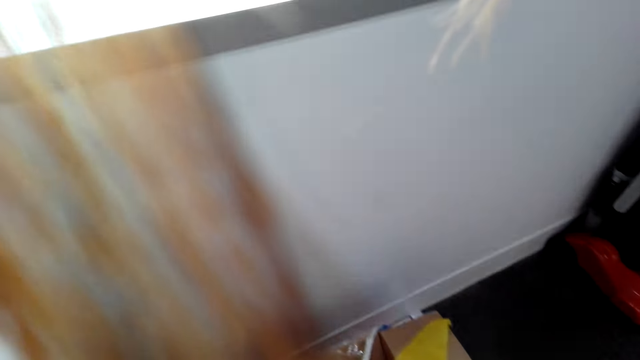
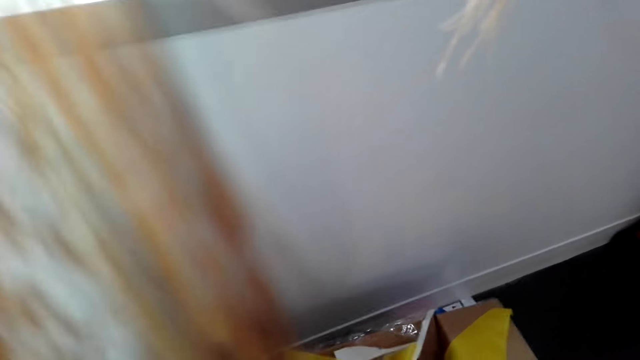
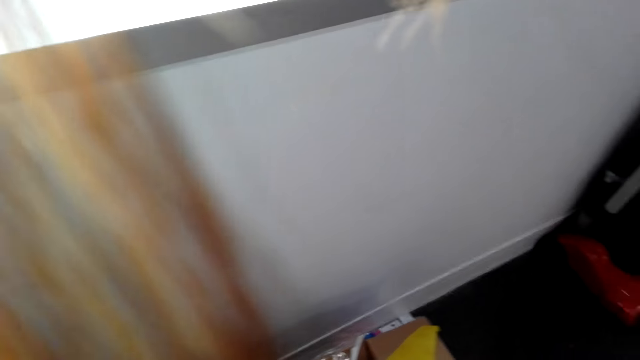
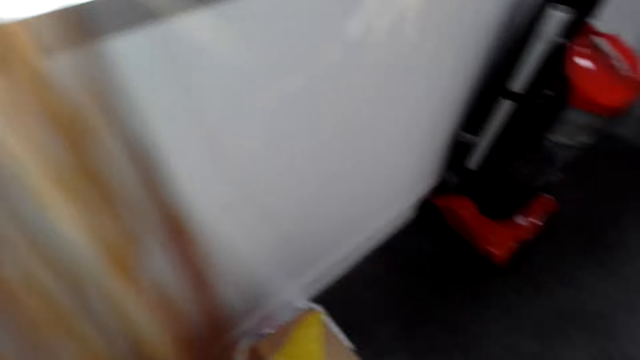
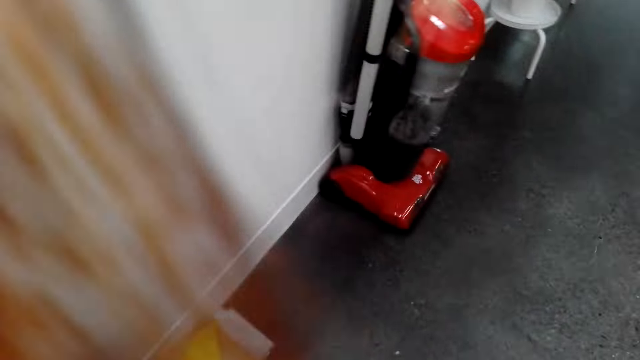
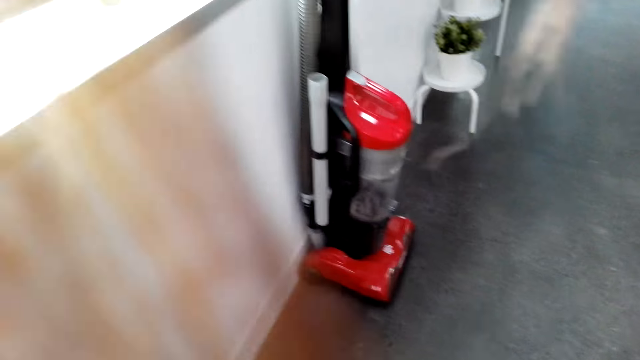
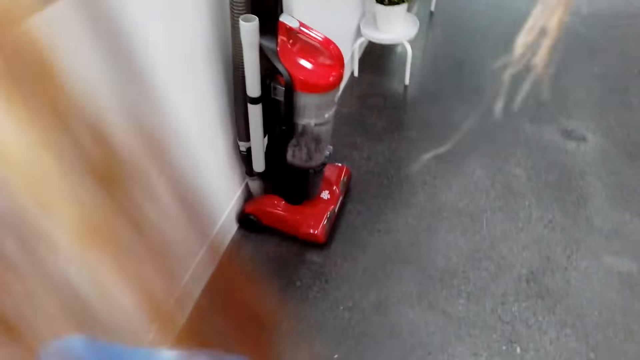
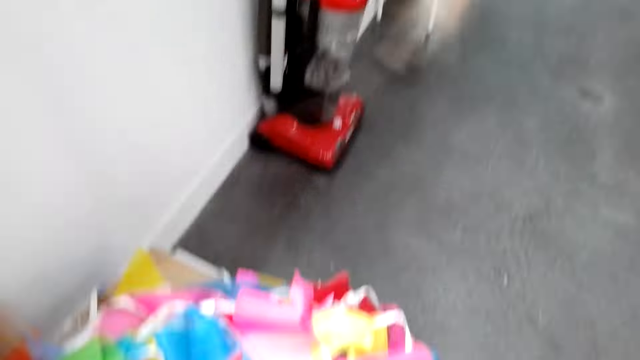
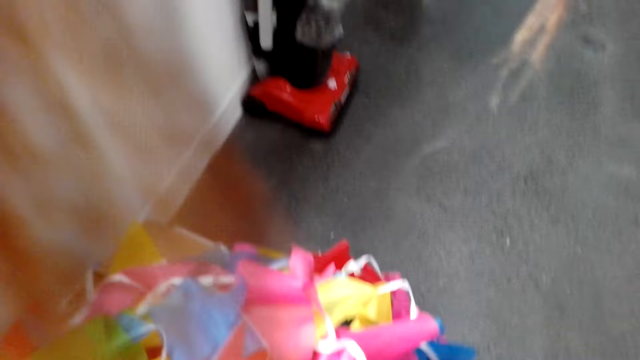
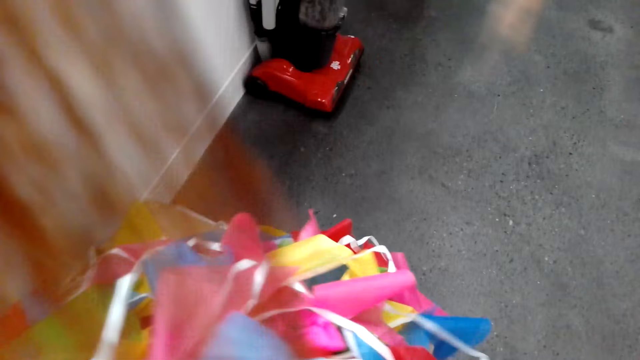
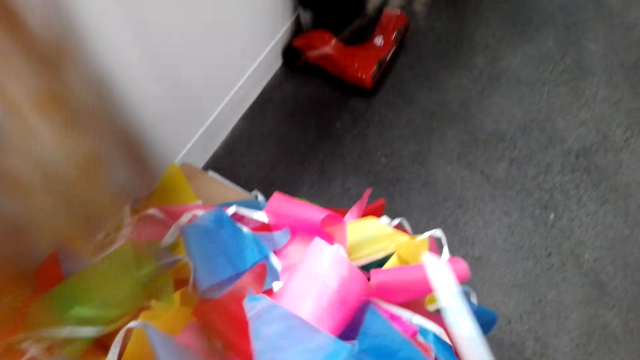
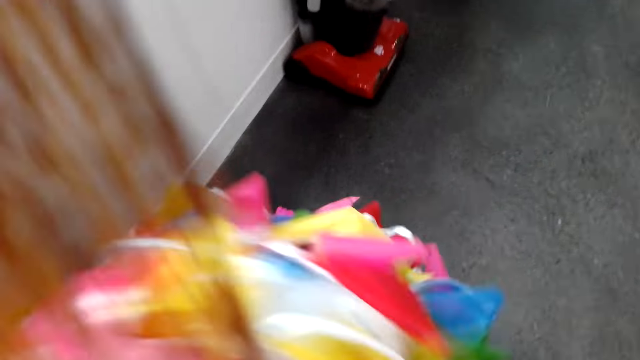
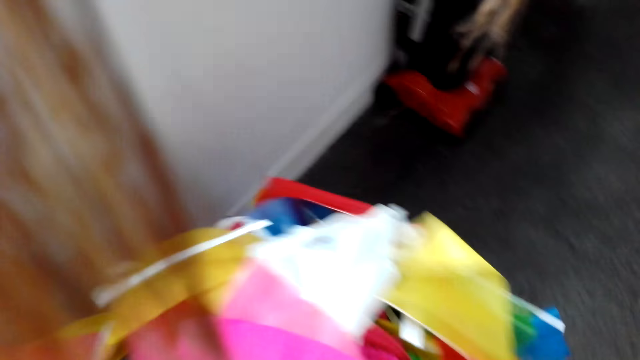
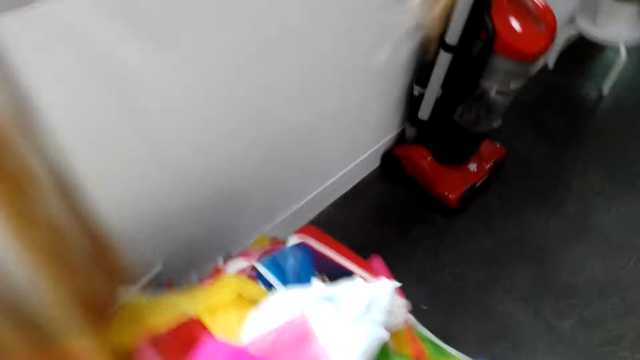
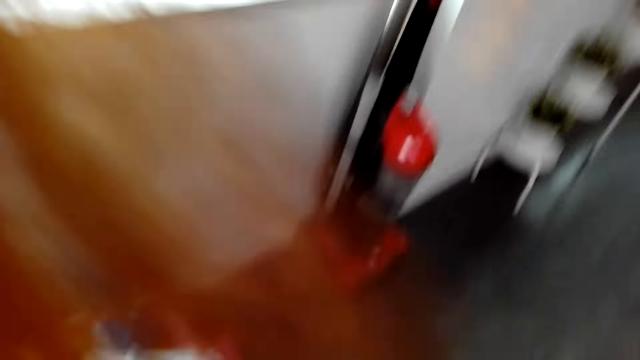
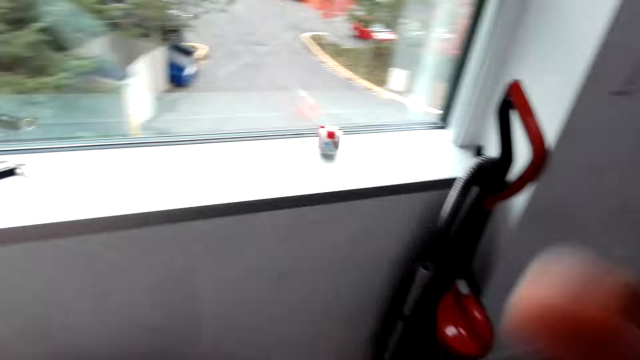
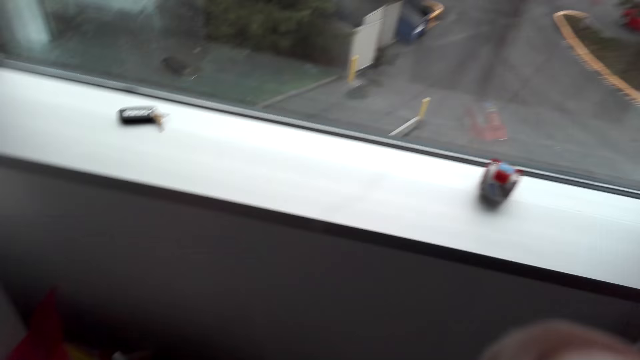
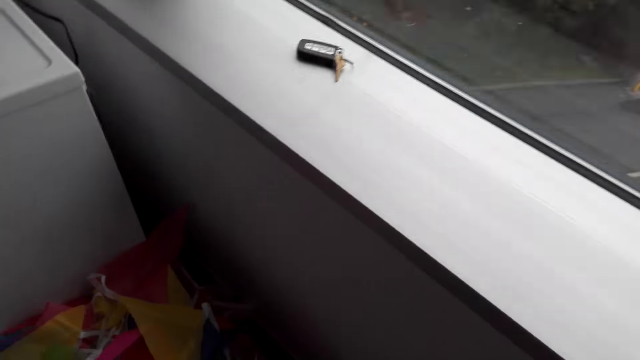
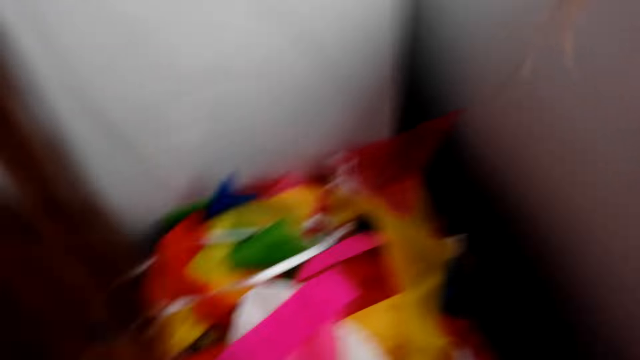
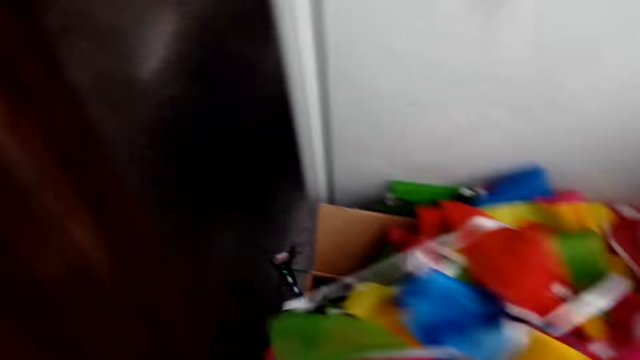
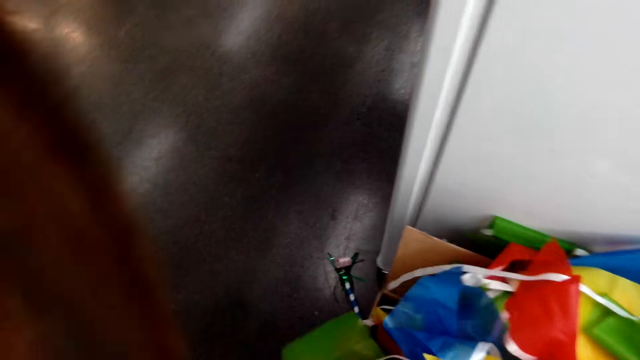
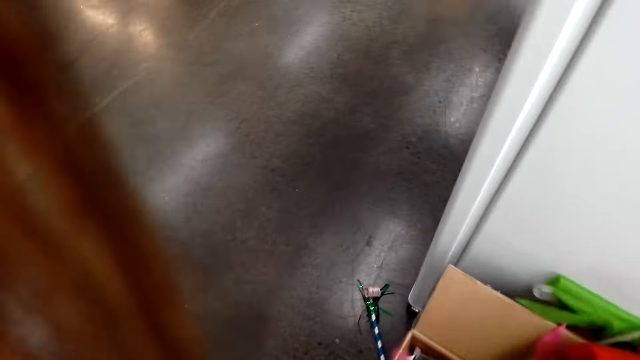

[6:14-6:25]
The camera wearer looks through the carton. They hold the decoration ribbon. They walk away.

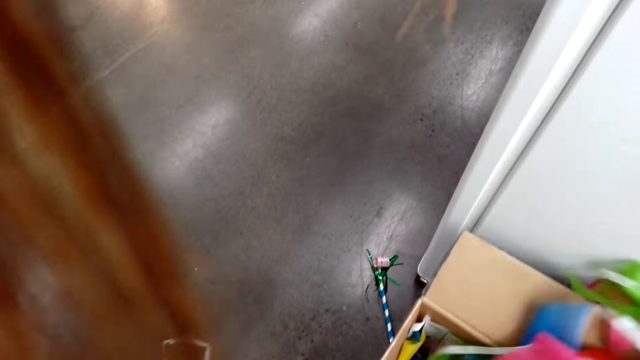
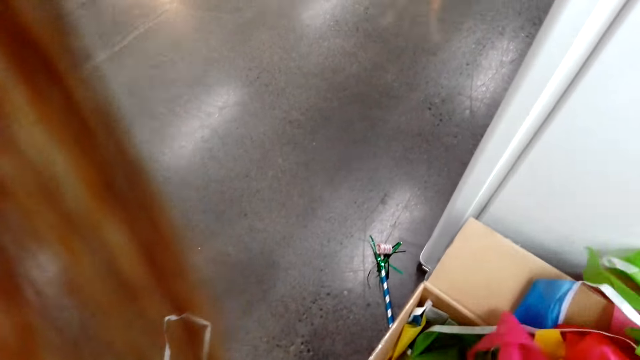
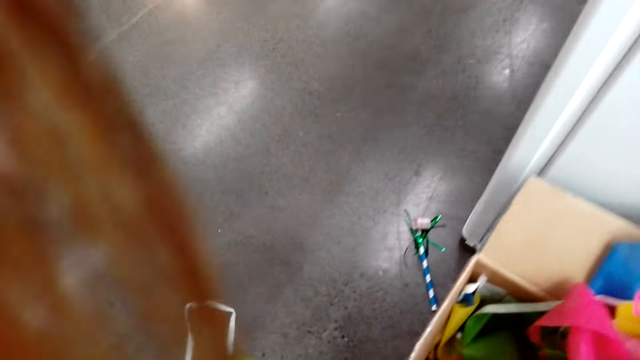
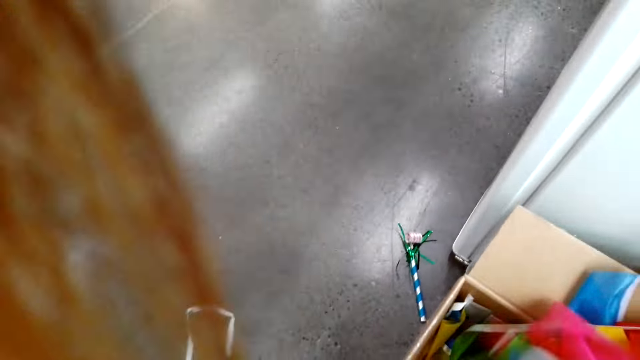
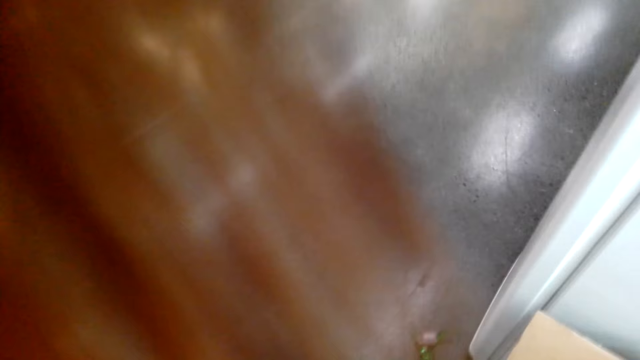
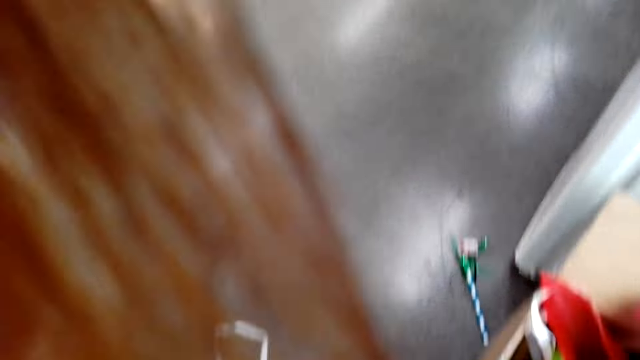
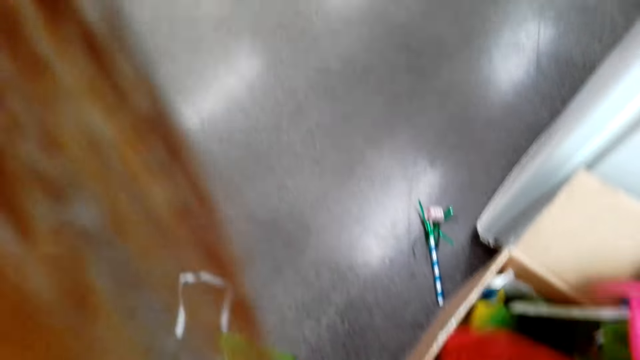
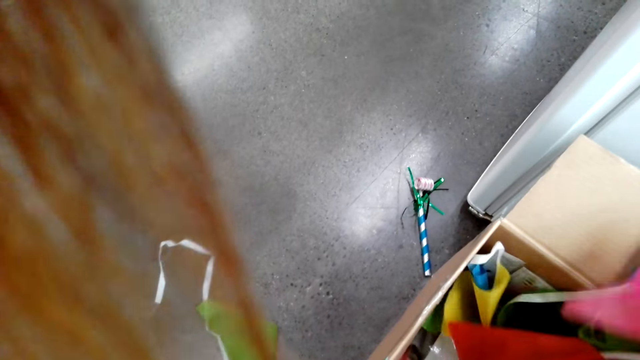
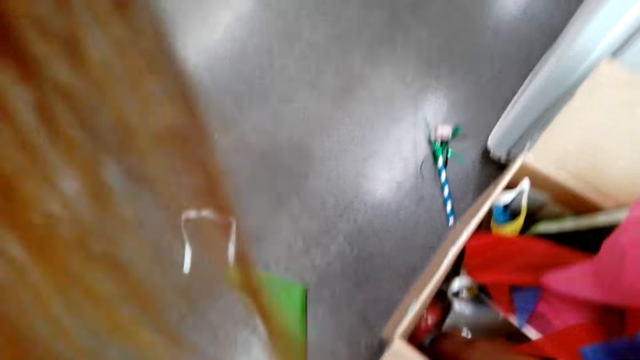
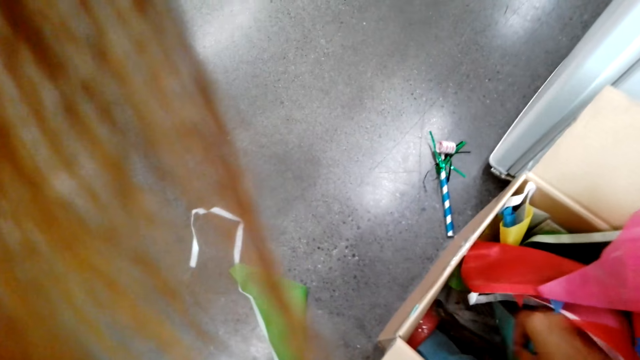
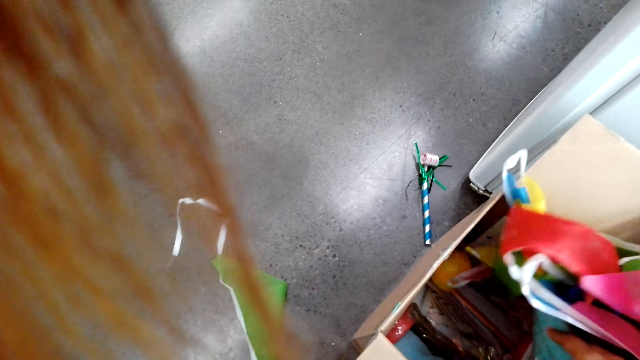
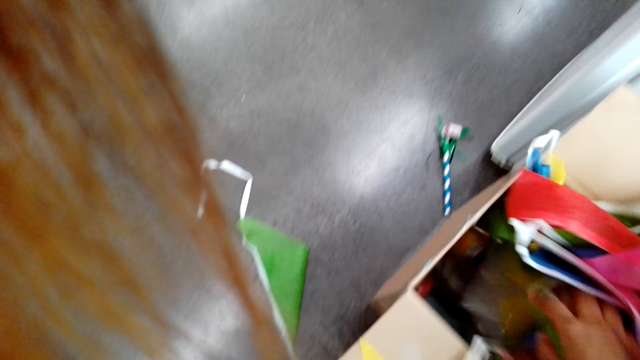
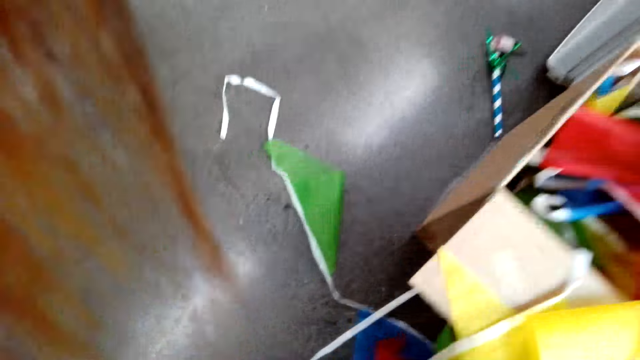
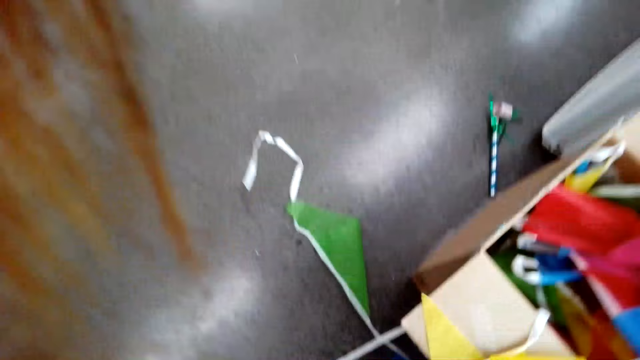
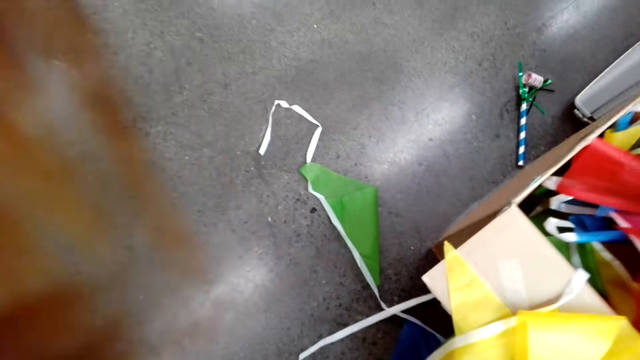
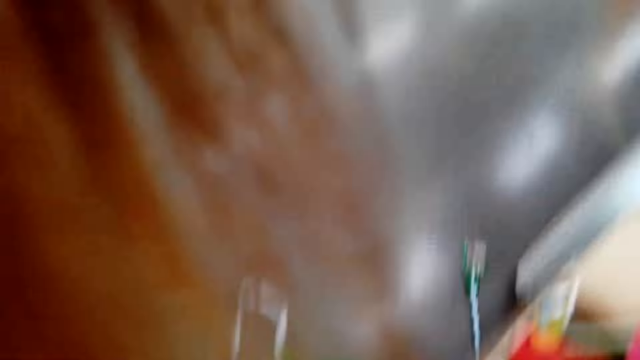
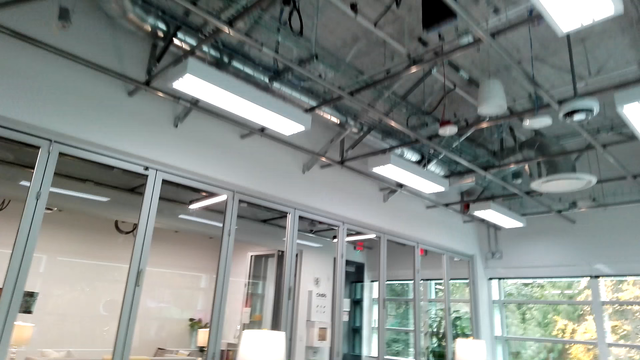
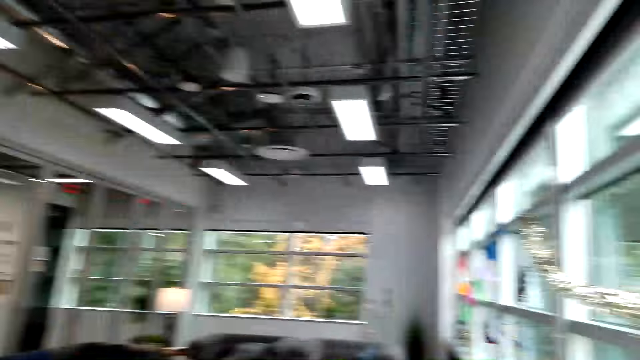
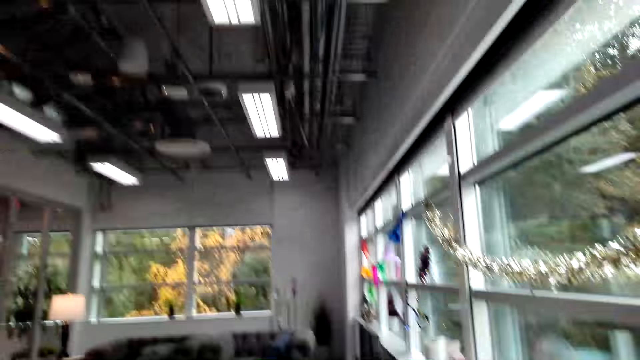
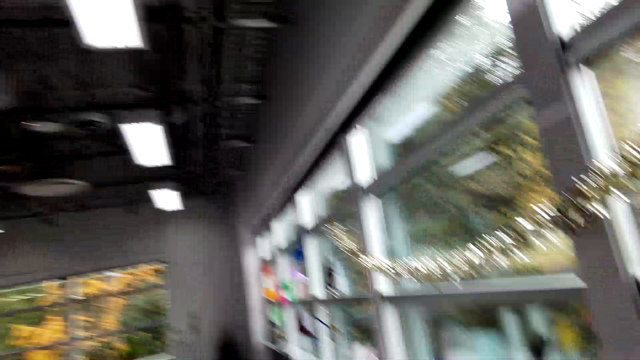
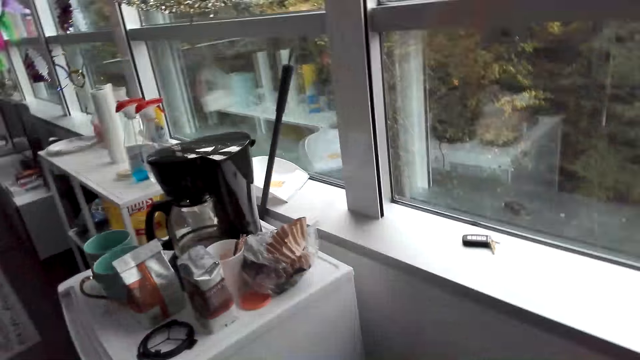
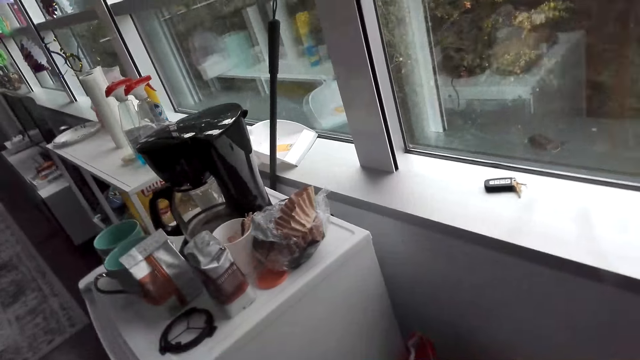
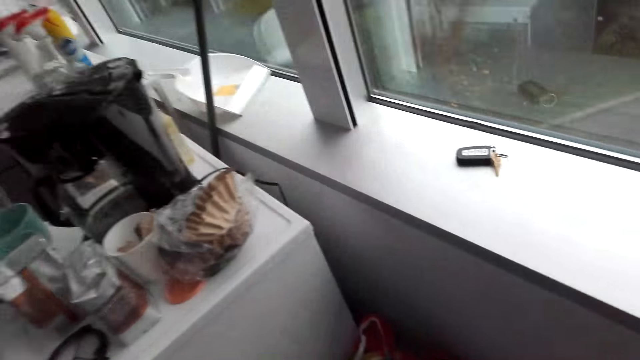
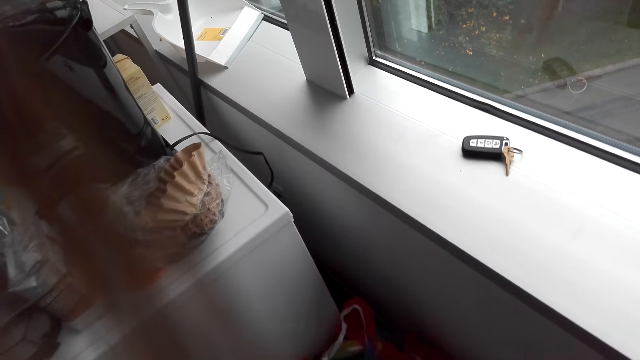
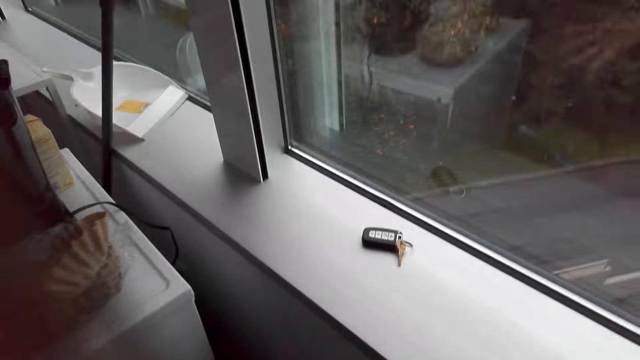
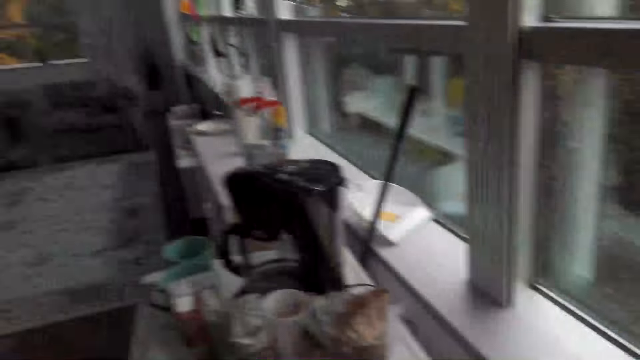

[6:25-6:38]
The camera wearer holds a decoration ribbon. They walk away.
